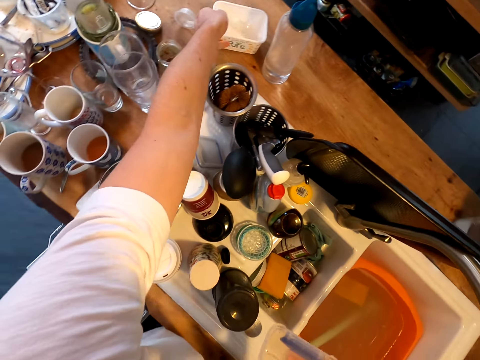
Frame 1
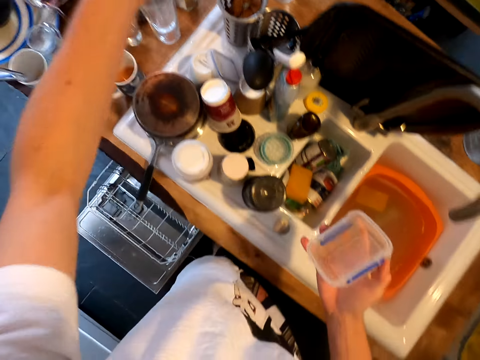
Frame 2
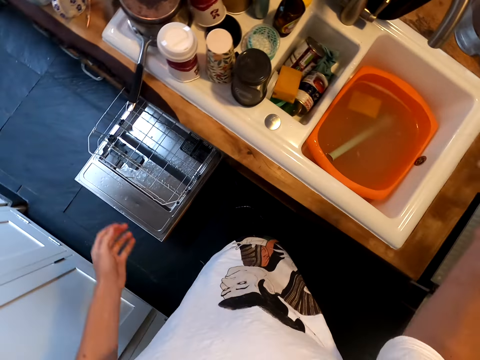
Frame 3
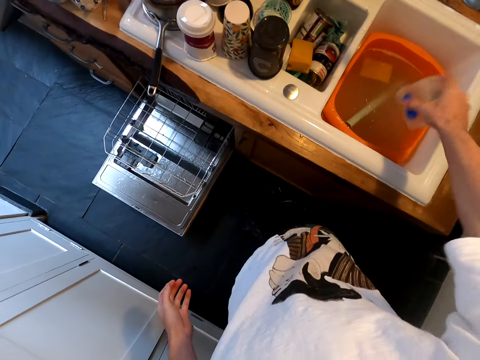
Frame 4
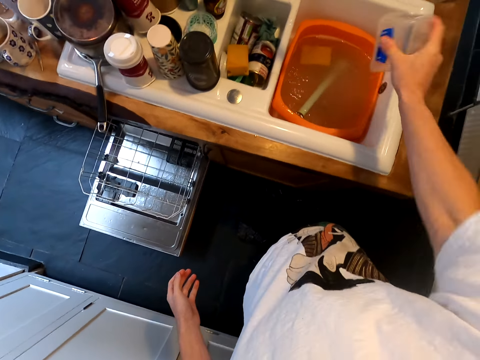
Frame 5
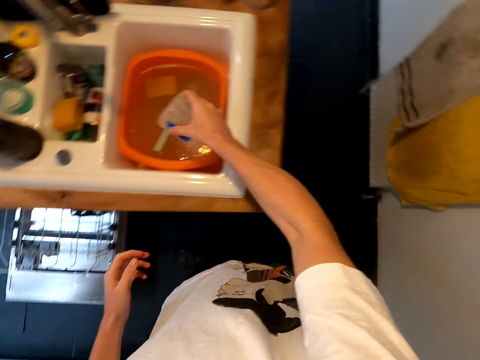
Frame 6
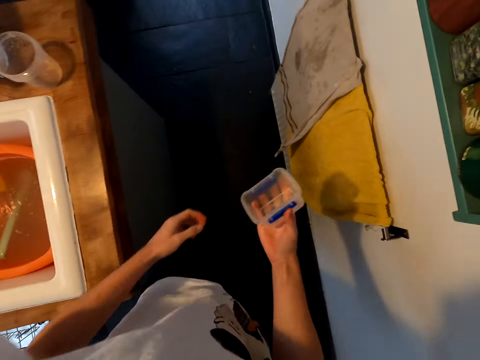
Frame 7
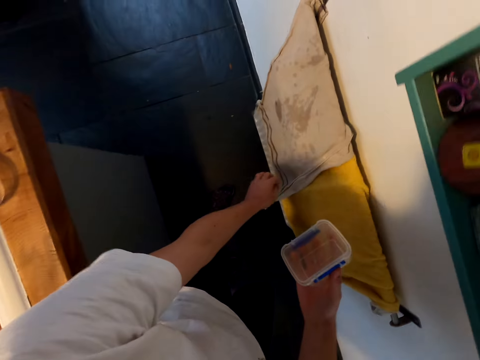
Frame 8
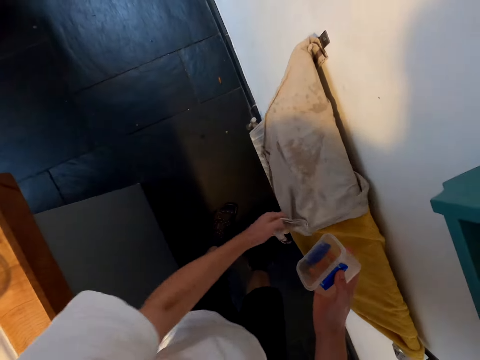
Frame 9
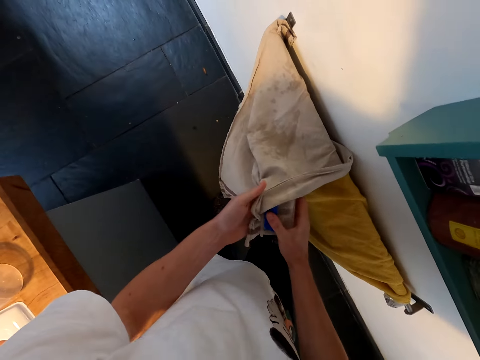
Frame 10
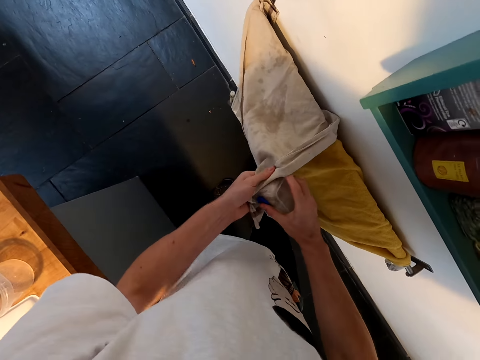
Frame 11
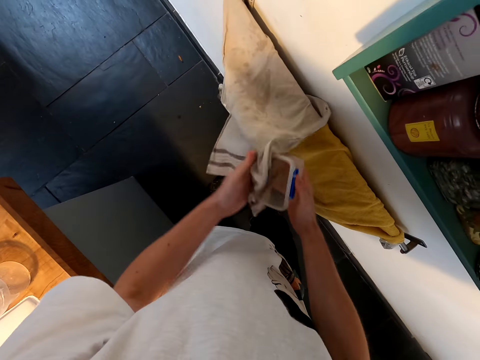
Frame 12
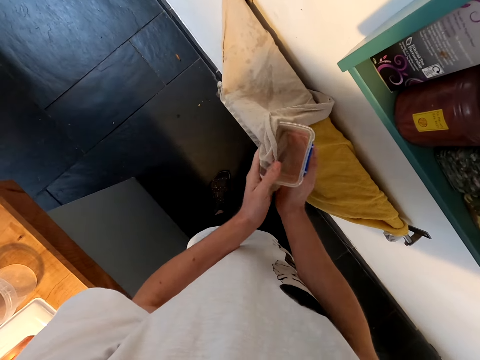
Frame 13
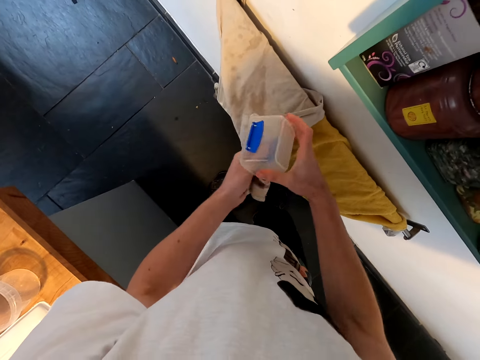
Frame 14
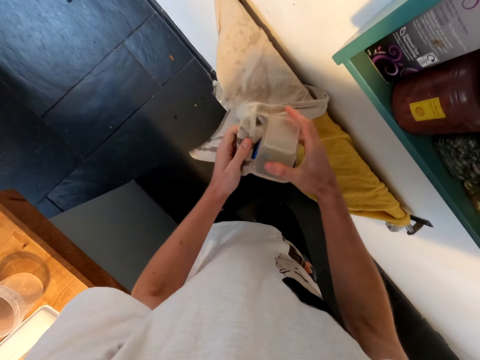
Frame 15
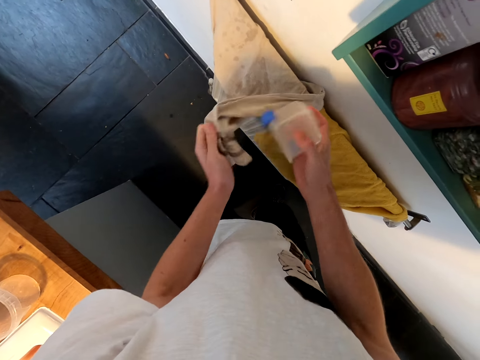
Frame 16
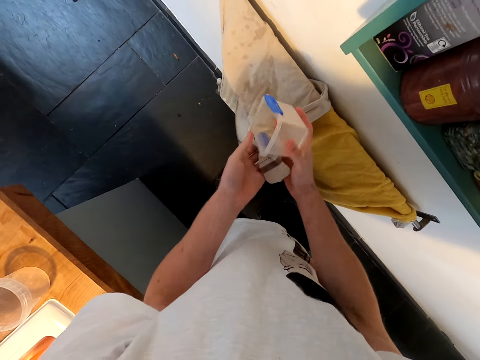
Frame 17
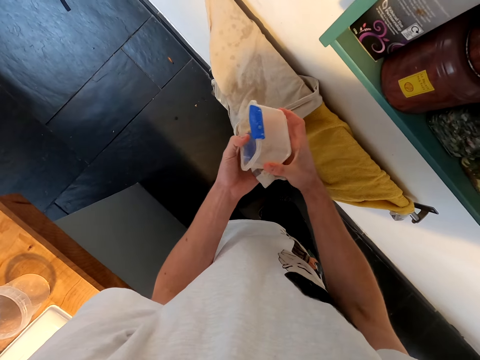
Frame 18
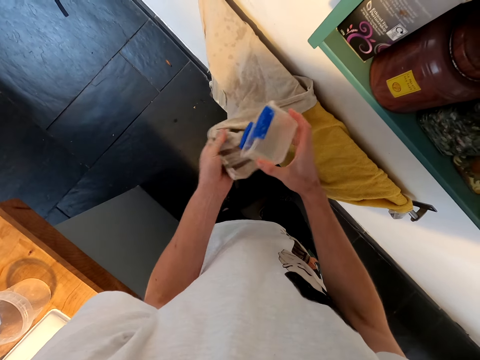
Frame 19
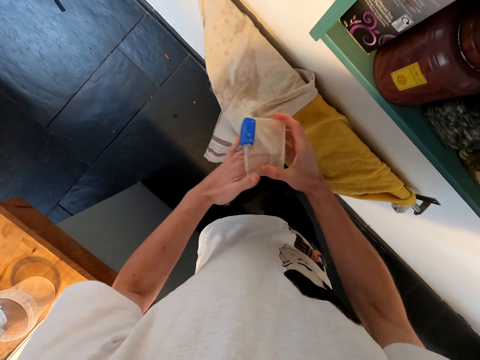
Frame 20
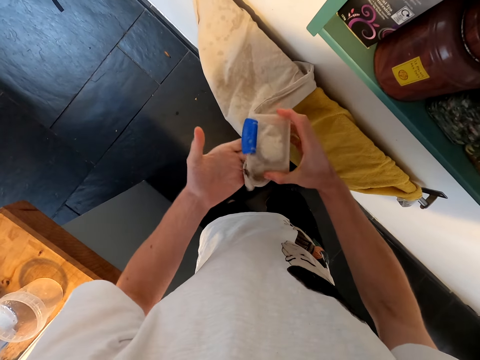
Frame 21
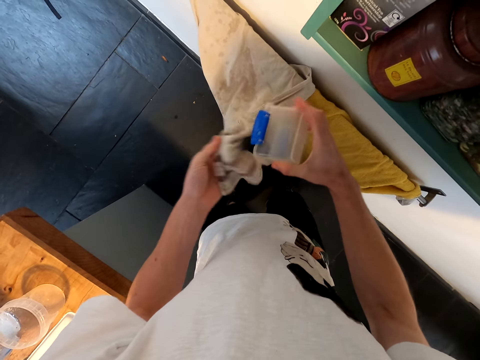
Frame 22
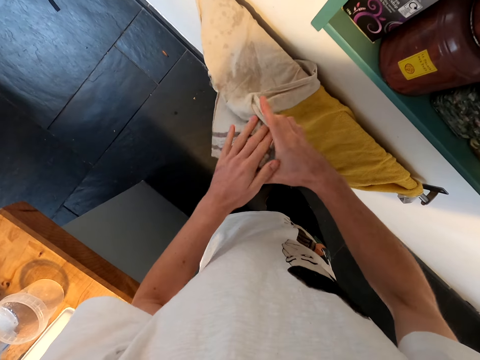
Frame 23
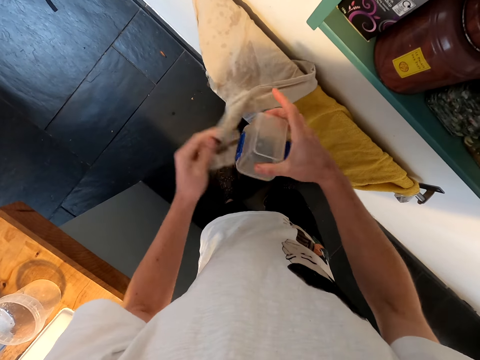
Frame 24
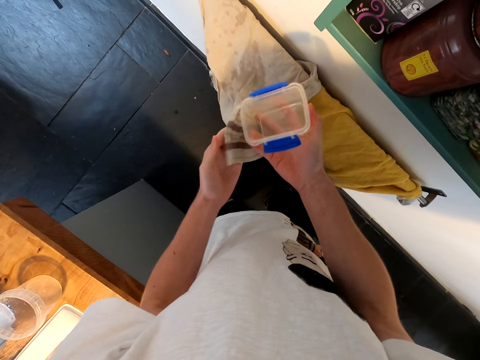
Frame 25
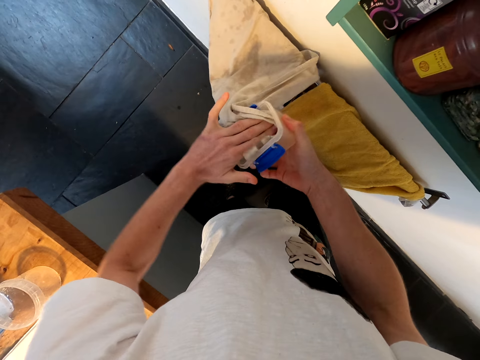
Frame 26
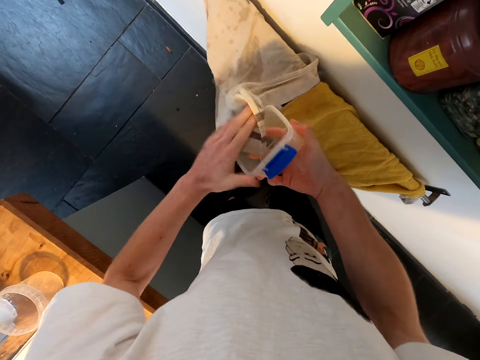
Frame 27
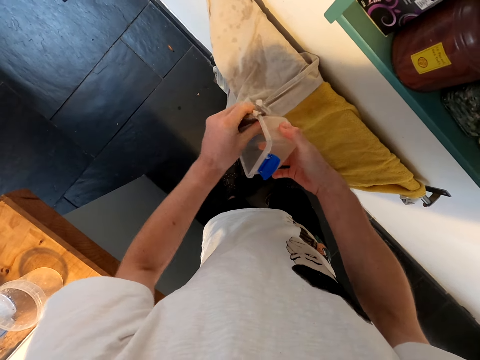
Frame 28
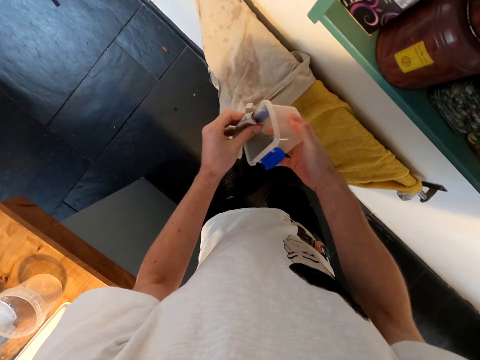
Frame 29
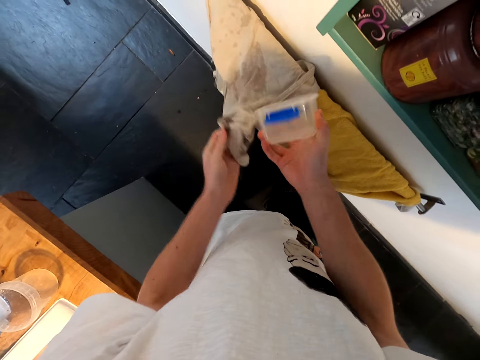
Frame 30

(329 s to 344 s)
The camera wearer removes excess water from the other tin. They turn around. They hold a kitchen towel. They wipe the tin with the kitchen towel.

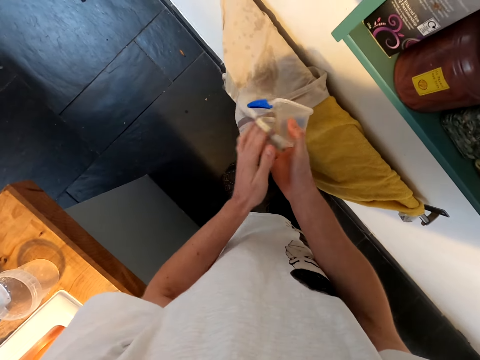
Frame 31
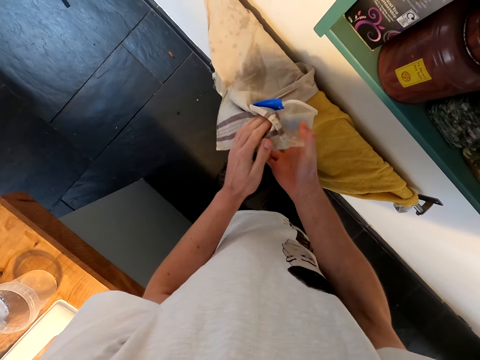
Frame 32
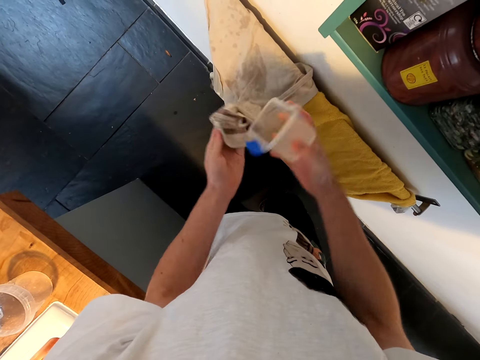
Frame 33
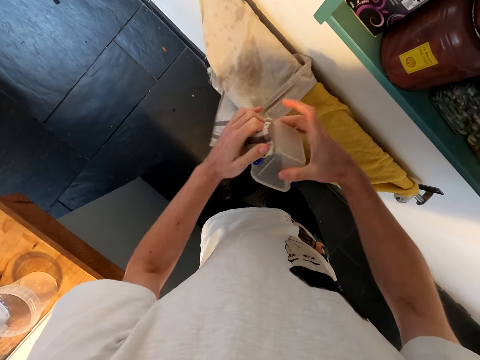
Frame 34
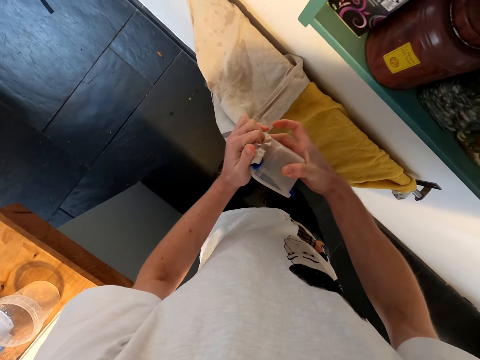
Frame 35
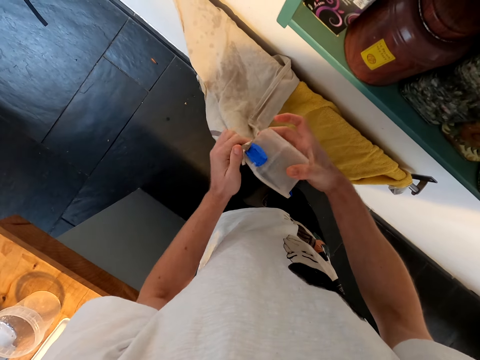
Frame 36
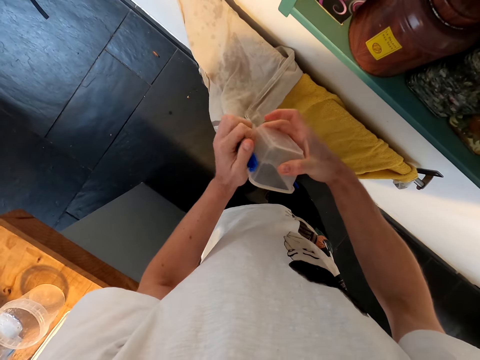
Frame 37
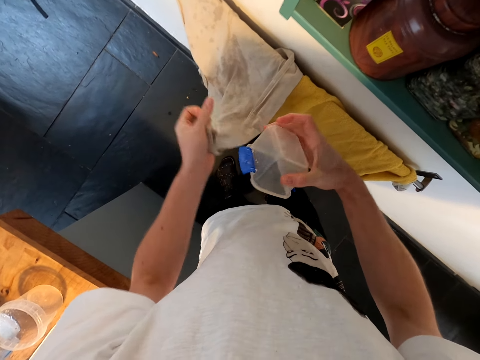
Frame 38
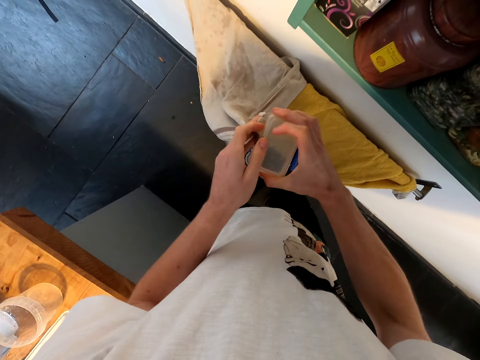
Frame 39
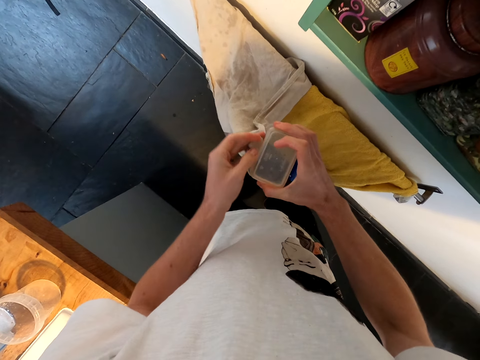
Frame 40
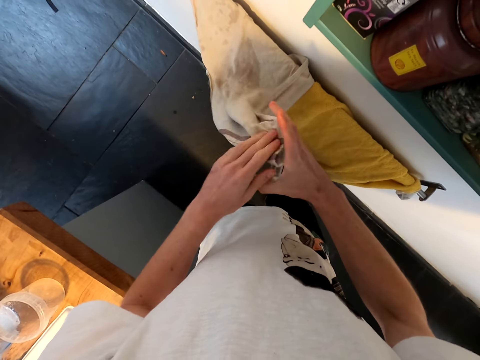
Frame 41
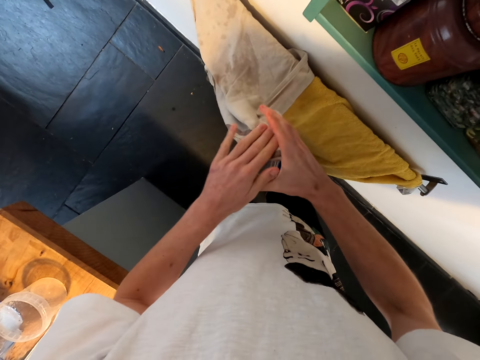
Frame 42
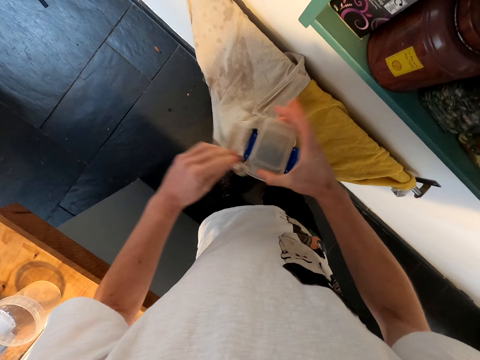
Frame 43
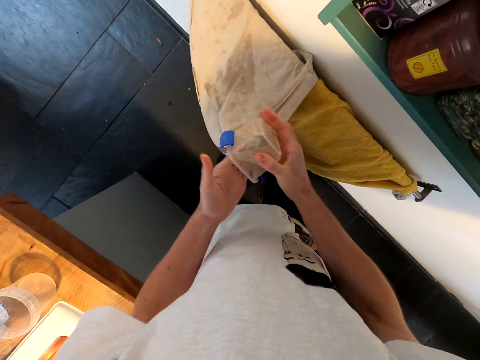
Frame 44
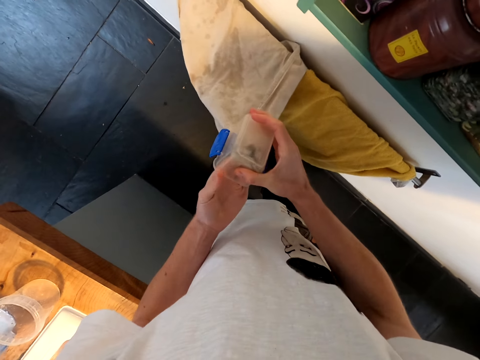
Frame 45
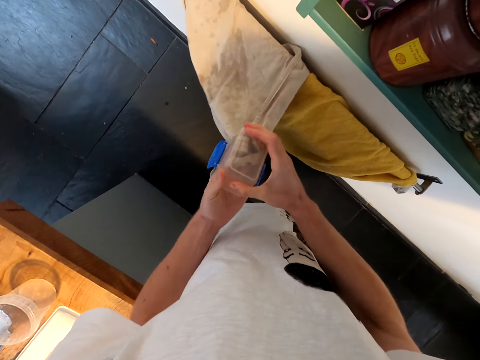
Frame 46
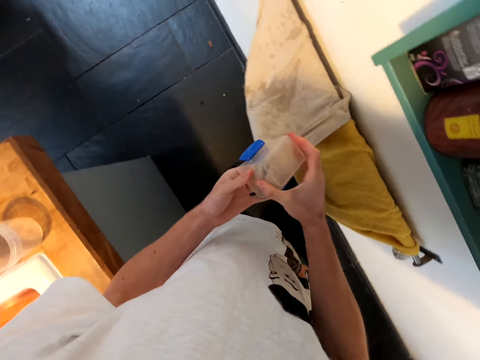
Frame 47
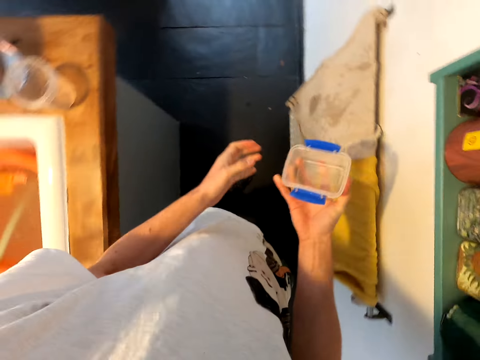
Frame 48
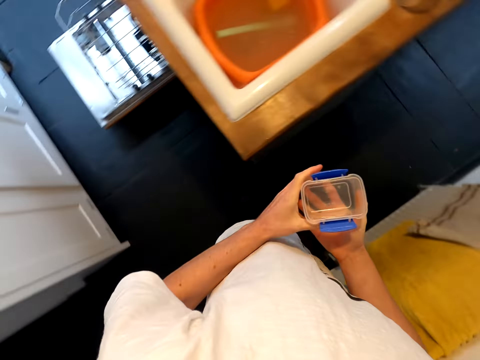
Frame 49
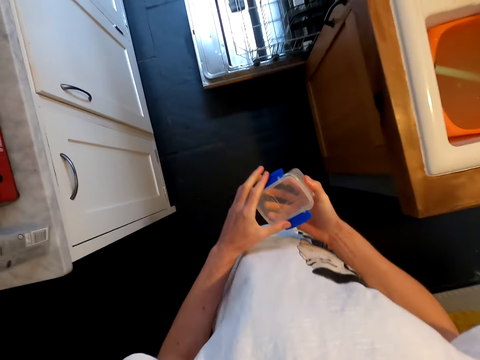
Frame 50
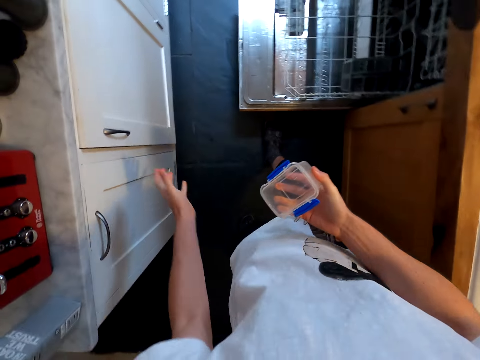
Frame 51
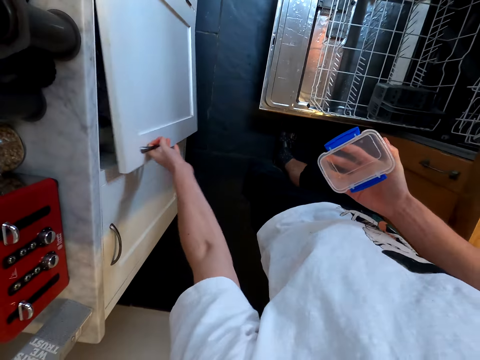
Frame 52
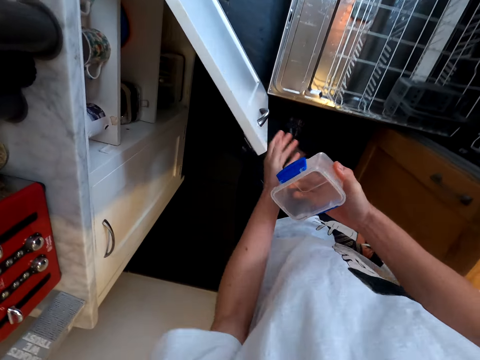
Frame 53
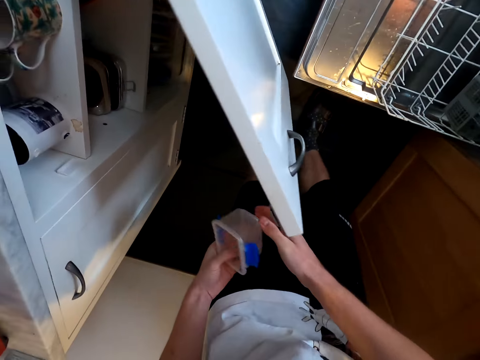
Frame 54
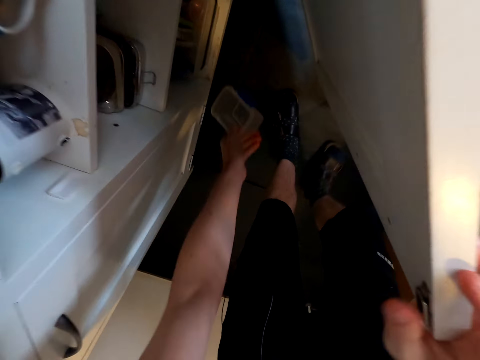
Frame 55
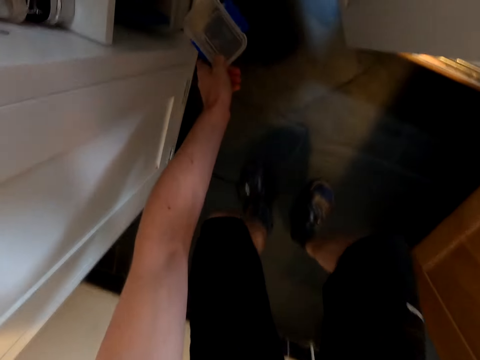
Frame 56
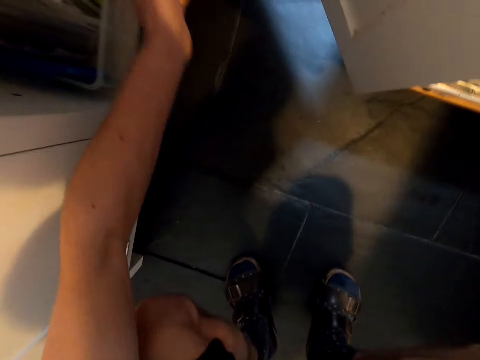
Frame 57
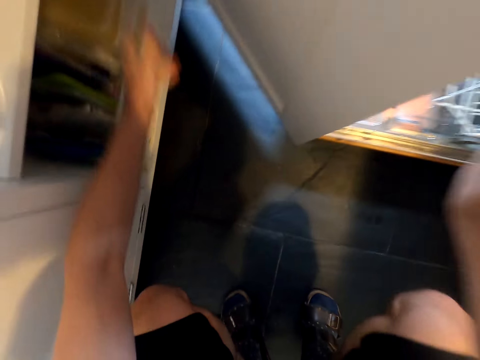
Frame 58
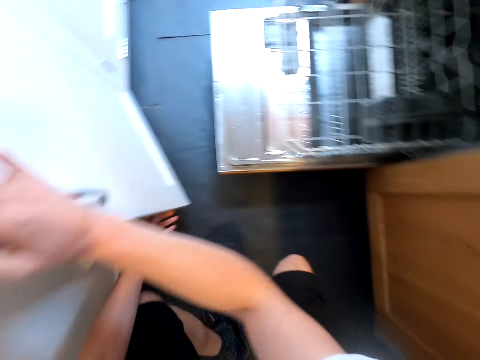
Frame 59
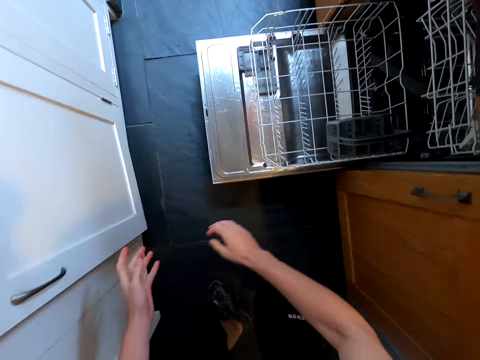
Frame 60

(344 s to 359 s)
The camera wearer holds the tin with both hands. They turn around. They open the cabinet door. They bend. They put the tin in the cabinet. They squat. They close the cabinet door.
